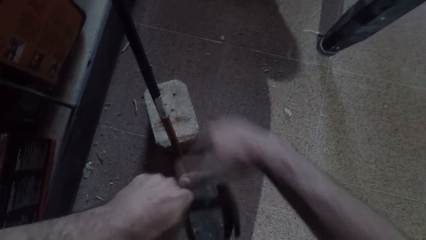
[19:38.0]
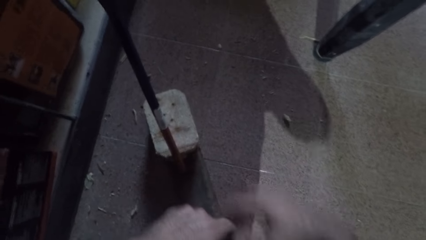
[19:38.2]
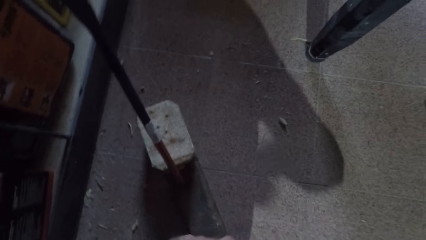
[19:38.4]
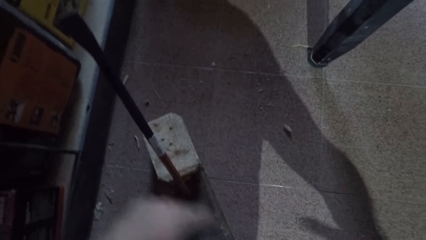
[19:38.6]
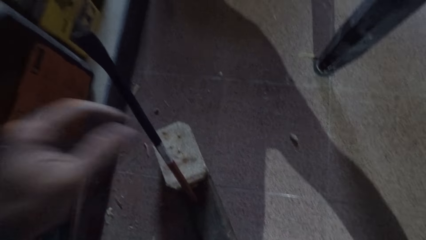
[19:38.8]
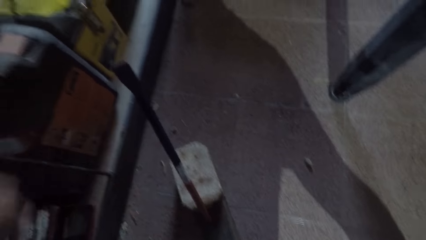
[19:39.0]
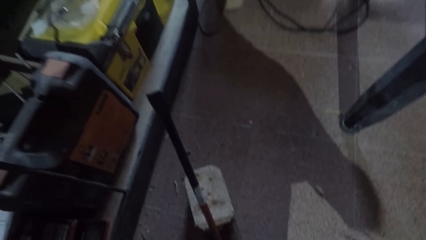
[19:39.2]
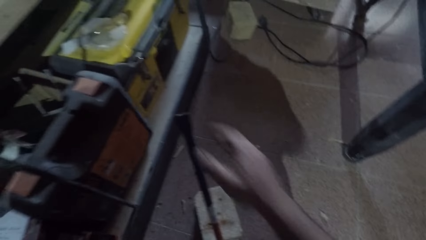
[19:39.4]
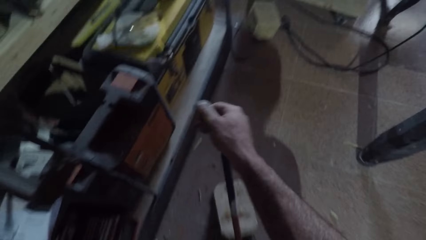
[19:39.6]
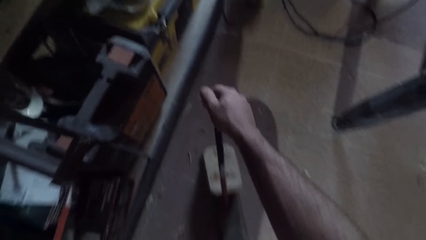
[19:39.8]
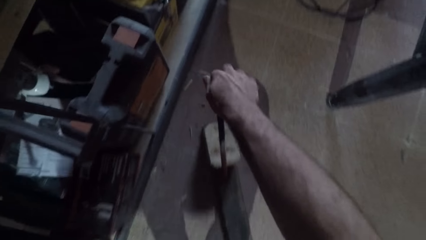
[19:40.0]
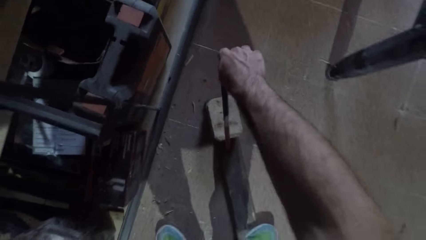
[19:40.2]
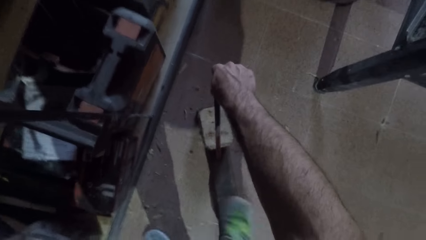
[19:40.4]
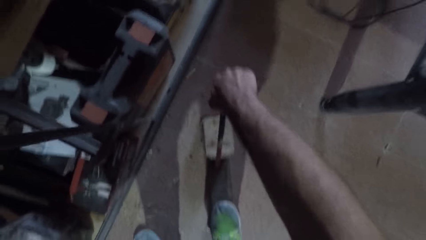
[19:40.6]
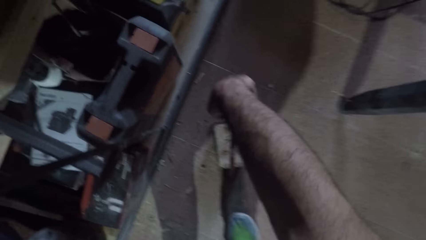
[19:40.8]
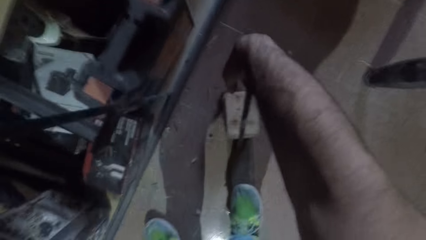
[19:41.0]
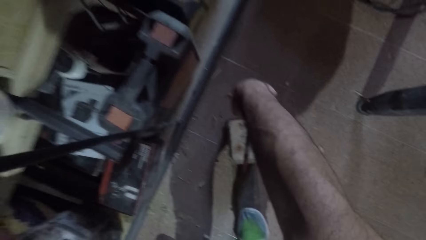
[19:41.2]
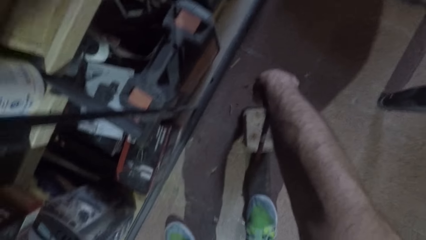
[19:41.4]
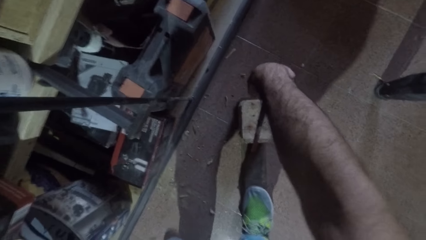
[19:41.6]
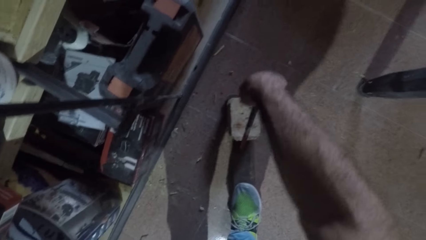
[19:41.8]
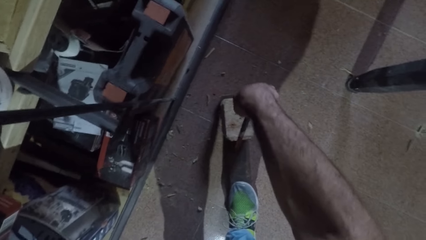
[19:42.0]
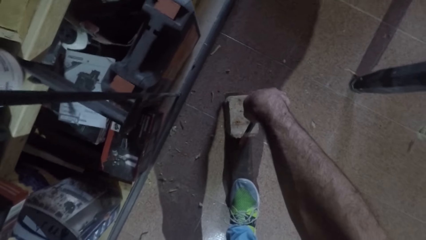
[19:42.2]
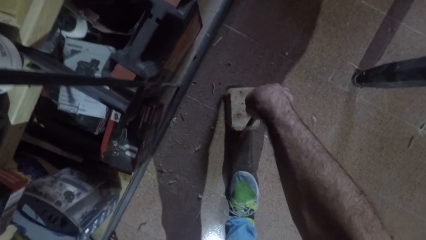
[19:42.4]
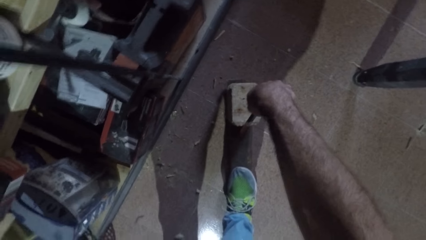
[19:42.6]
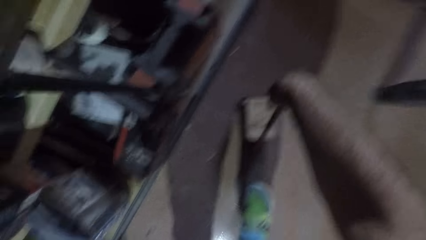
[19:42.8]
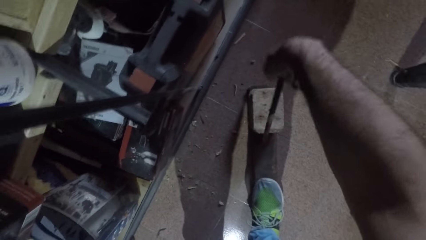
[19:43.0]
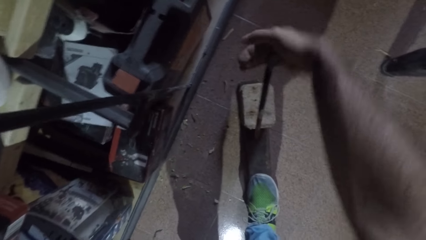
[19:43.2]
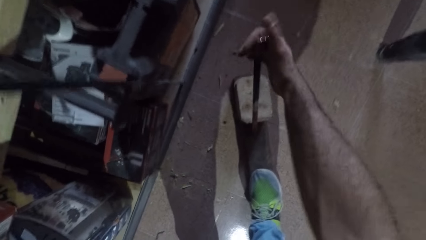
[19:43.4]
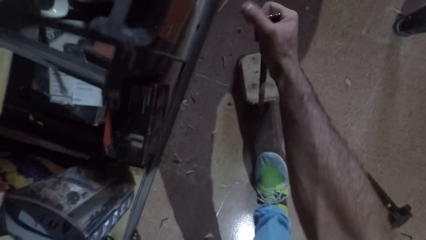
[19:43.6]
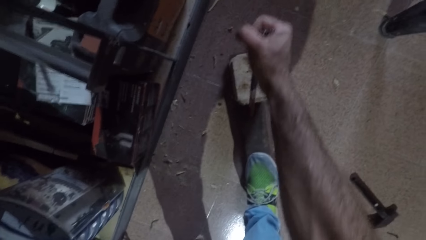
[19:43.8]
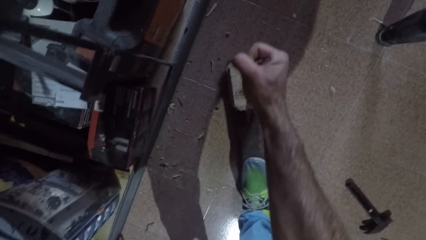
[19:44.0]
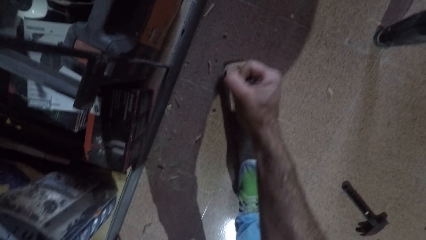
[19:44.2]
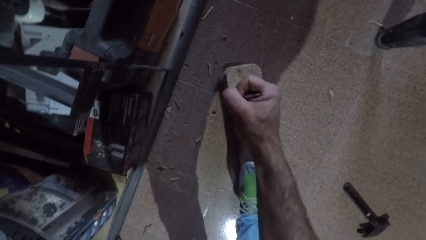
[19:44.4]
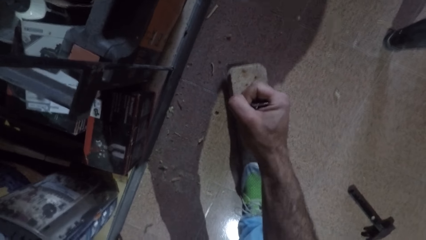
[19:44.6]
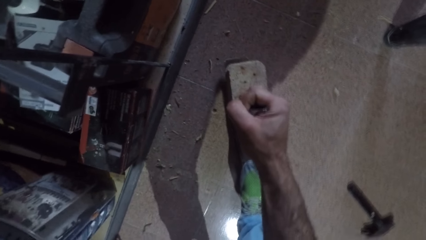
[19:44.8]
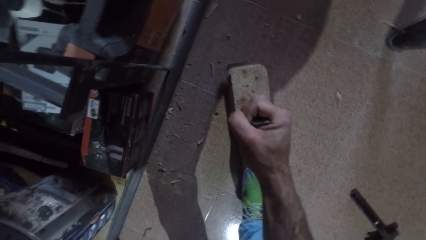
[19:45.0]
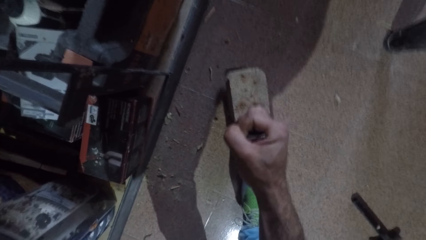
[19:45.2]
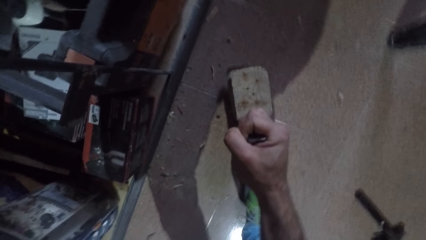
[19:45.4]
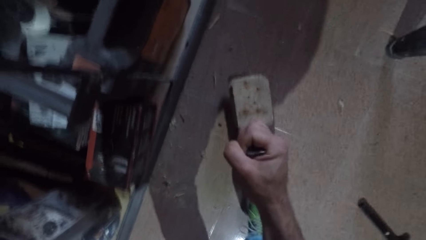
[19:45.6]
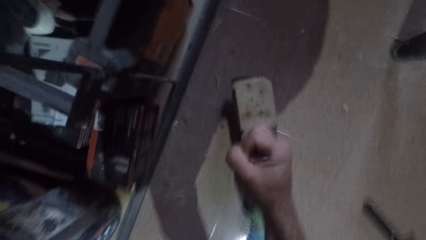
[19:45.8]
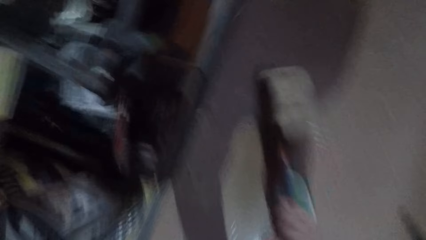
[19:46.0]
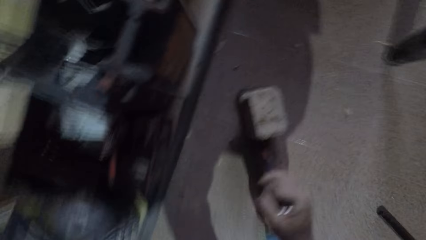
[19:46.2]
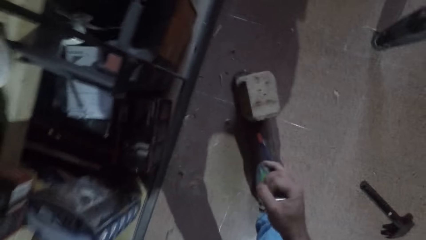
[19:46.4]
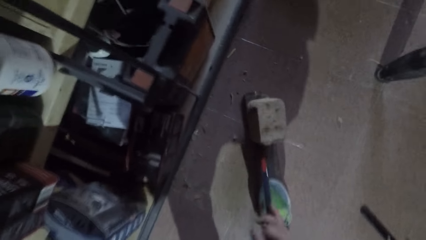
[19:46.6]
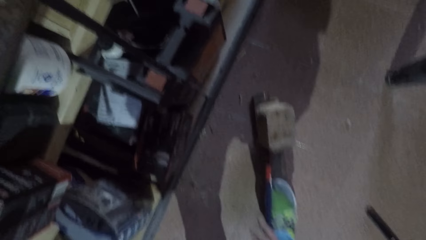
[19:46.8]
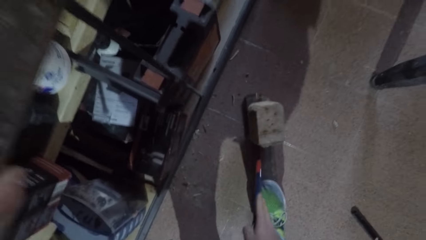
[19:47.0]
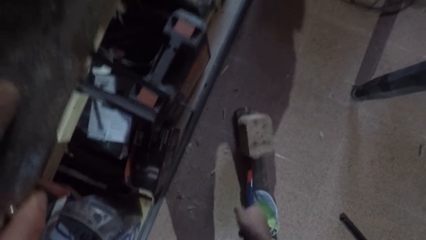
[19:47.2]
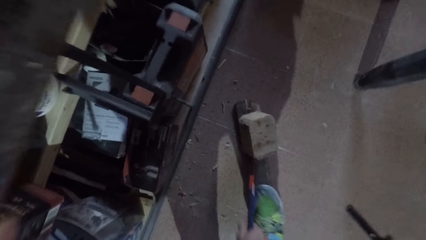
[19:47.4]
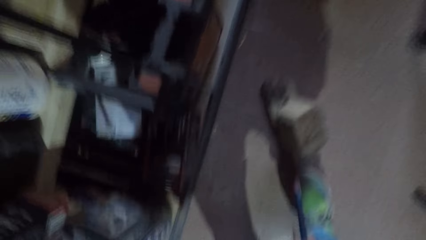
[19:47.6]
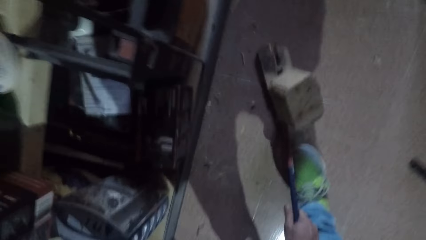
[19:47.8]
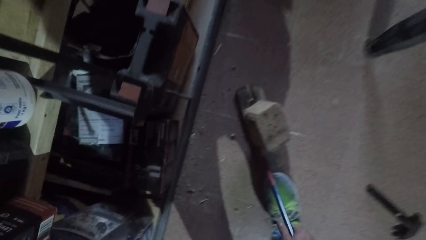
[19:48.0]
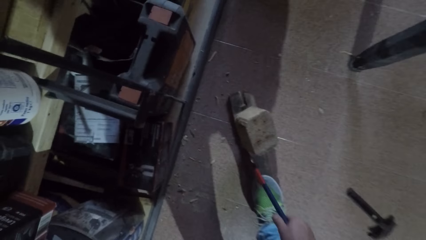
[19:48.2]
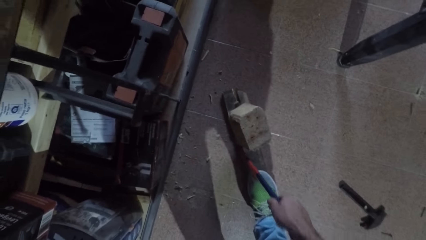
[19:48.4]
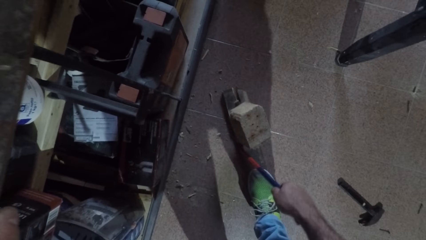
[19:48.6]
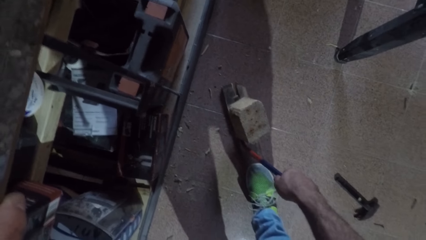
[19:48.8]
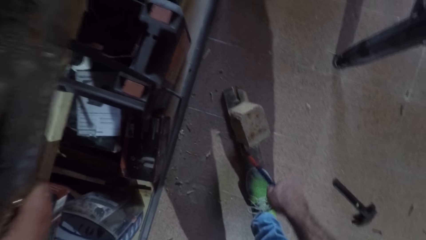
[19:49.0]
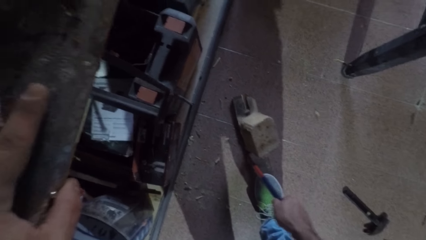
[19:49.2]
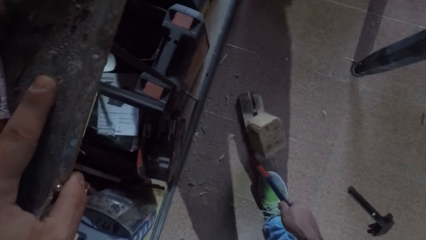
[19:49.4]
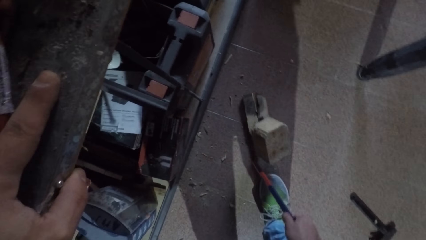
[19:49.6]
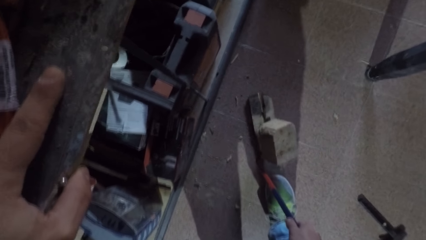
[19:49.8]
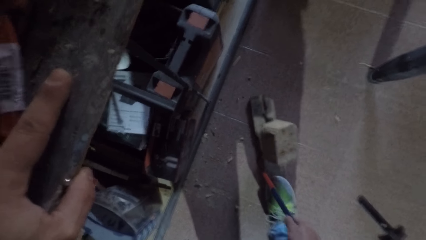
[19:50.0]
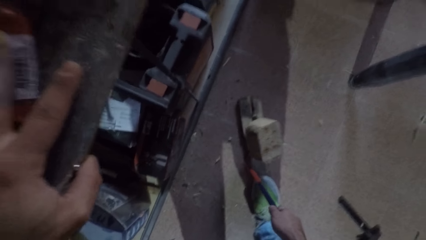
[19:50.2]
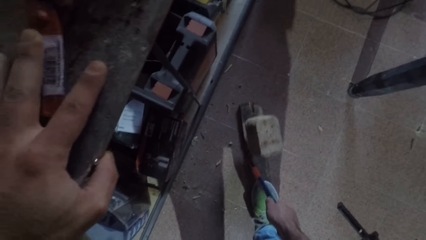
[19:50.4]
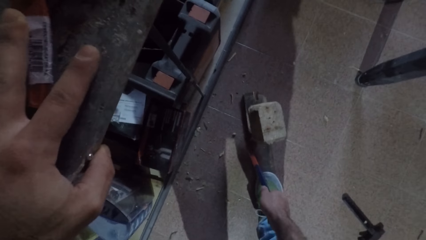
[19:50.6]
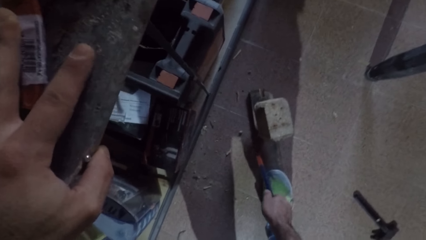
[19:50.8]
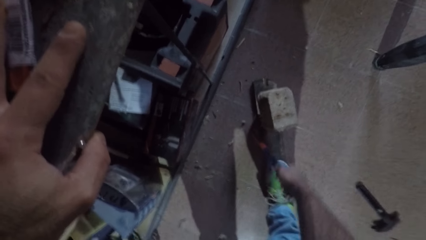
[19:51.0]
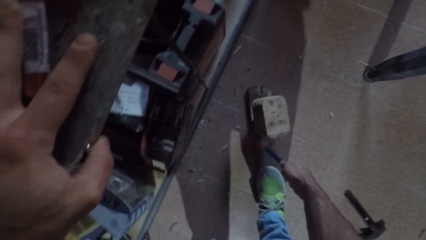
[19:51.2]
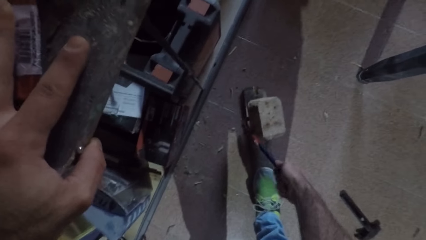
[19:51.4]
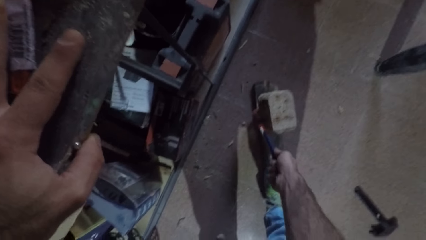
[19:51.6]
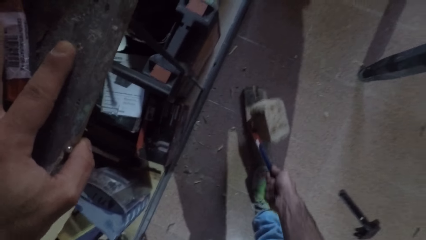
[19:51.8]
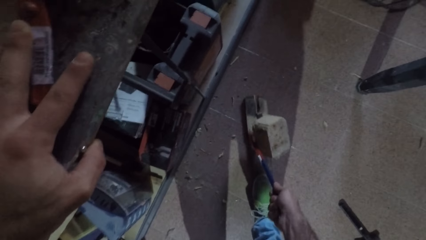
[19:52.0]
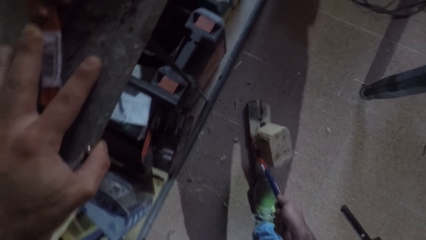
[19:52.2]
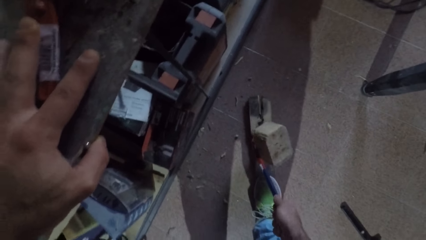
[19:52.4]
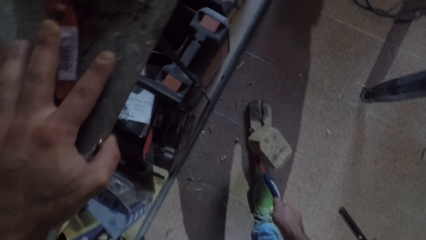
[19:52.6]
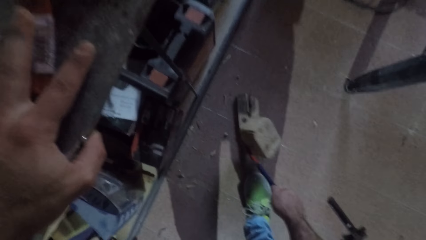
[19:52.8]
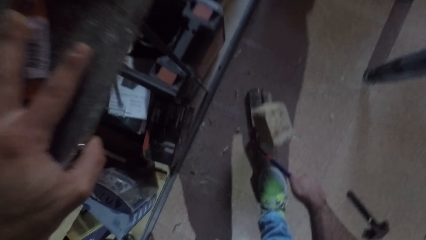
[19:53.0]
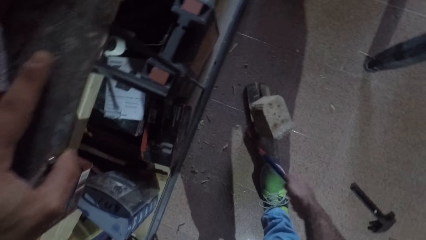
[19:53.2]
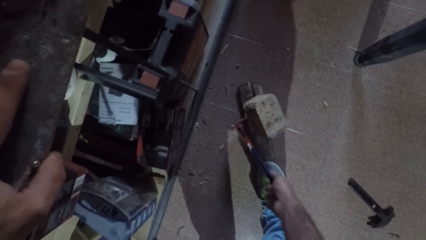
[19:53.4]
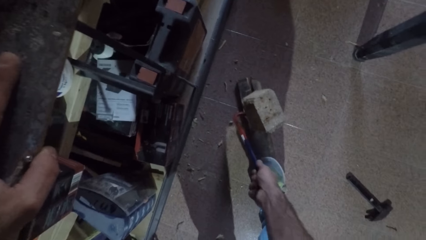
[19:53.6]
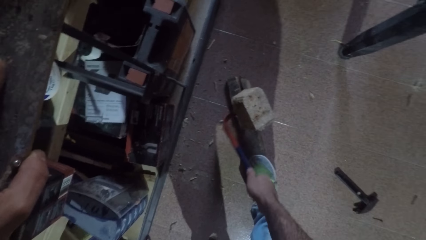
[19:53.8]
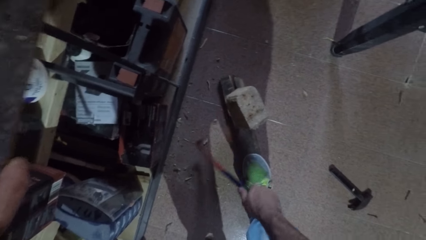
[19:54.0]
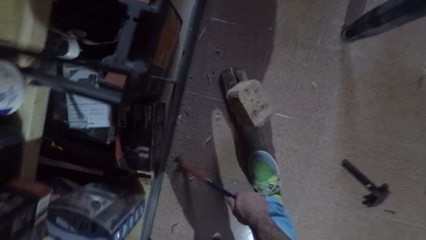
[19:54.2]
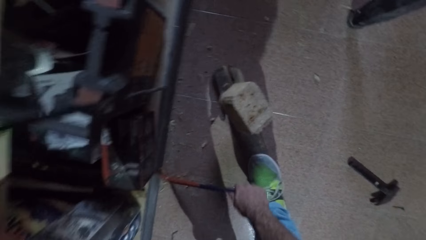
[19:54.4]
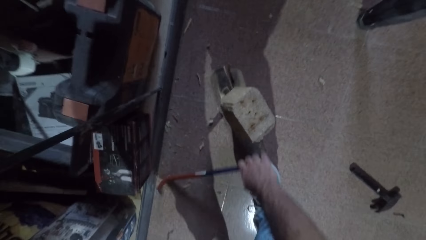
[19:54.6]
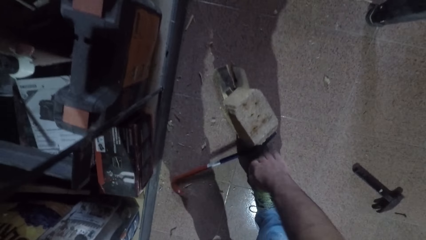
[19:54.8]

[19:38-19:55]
The camera wearer stops hitting the crowbar. They drop the hammer on the floor. They hold the crowbar with the right hand. They pull the wood cube from the rectangular wood with the crowbar. They stop plucking and put the crowbar down.
